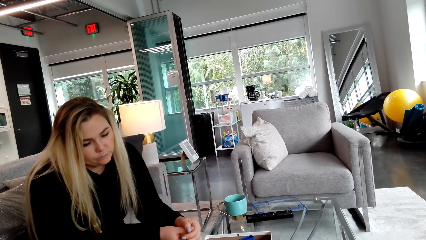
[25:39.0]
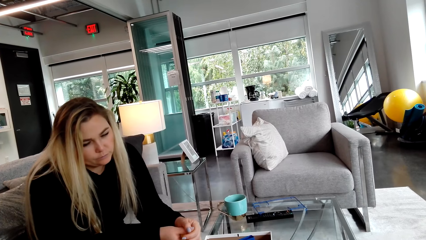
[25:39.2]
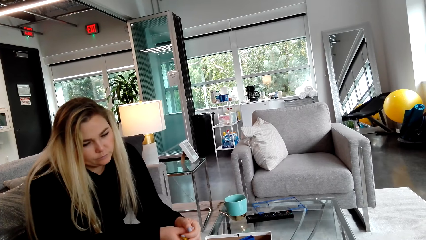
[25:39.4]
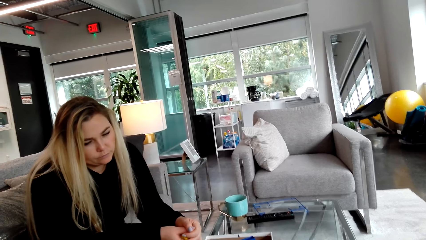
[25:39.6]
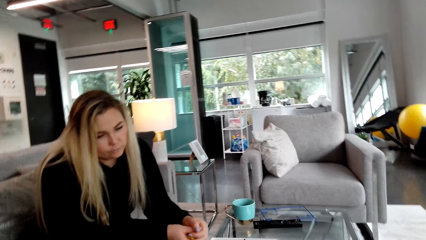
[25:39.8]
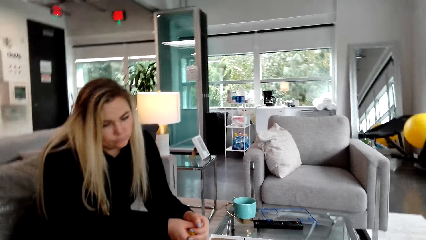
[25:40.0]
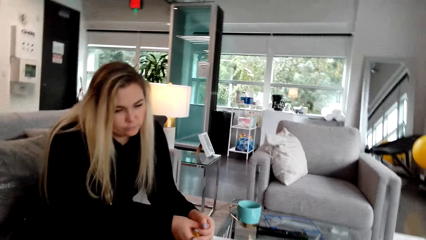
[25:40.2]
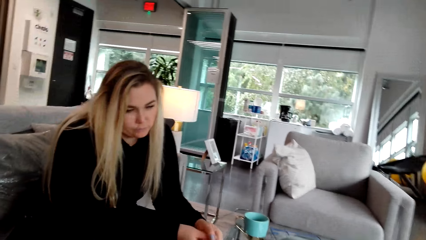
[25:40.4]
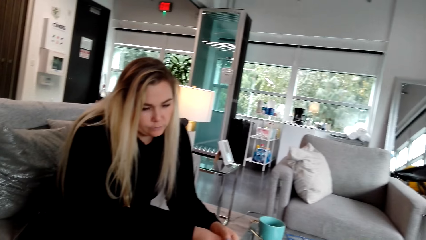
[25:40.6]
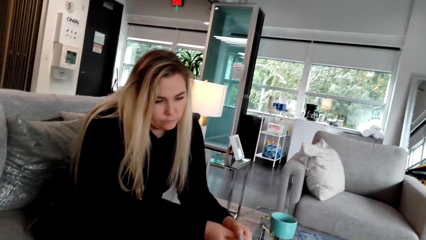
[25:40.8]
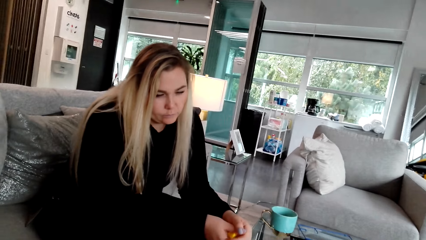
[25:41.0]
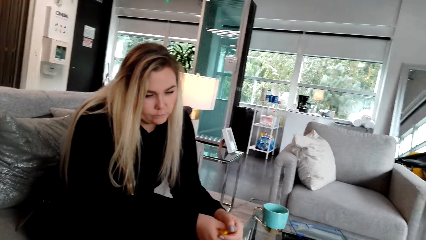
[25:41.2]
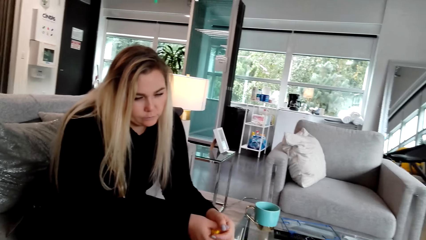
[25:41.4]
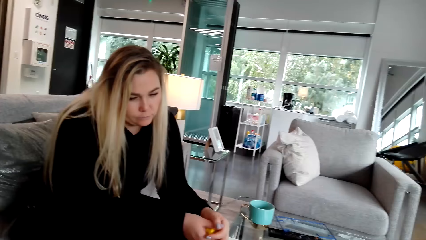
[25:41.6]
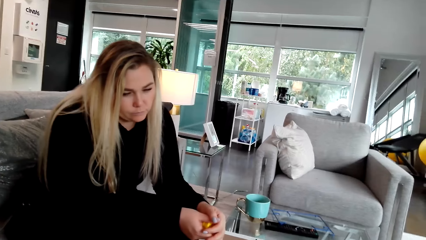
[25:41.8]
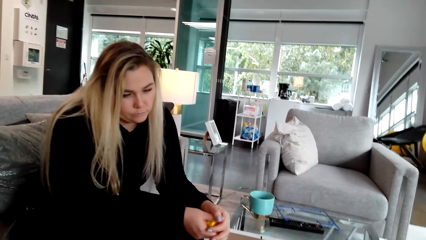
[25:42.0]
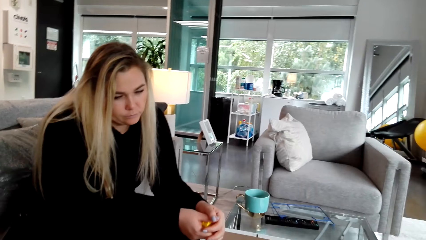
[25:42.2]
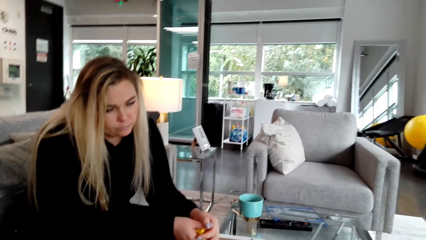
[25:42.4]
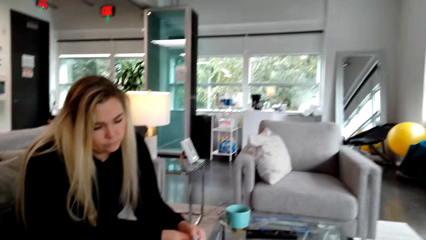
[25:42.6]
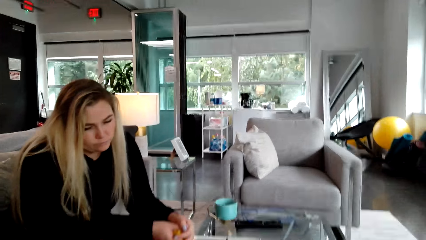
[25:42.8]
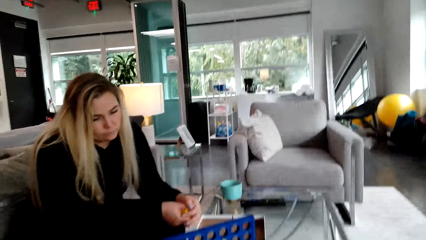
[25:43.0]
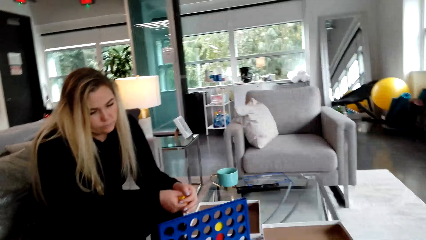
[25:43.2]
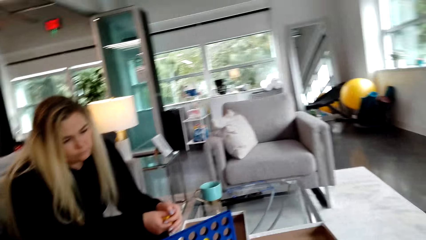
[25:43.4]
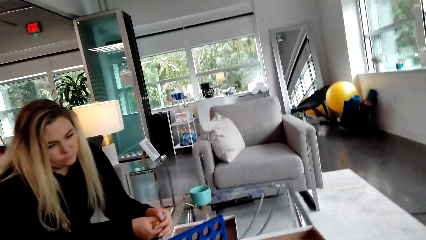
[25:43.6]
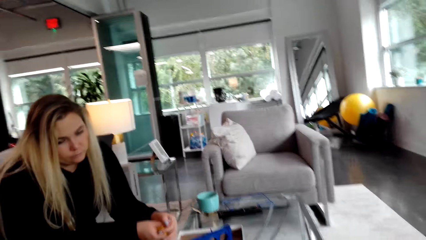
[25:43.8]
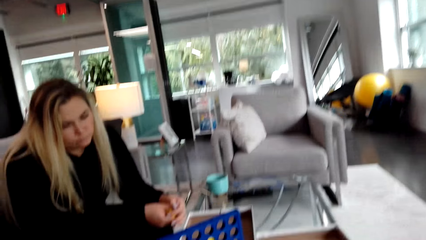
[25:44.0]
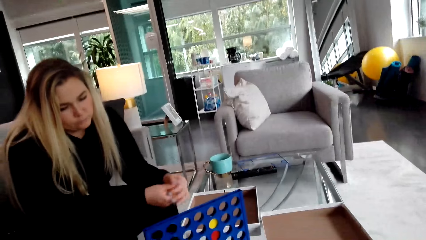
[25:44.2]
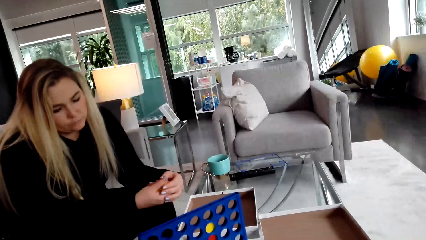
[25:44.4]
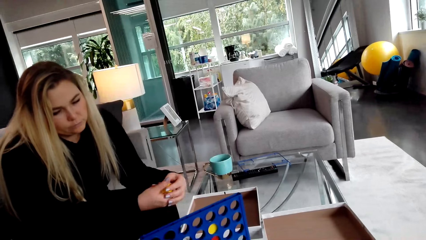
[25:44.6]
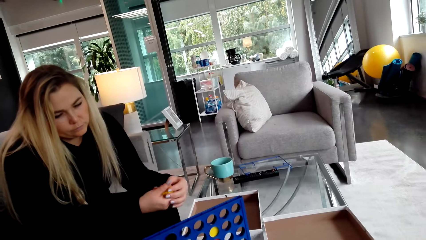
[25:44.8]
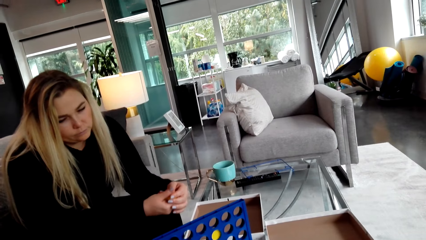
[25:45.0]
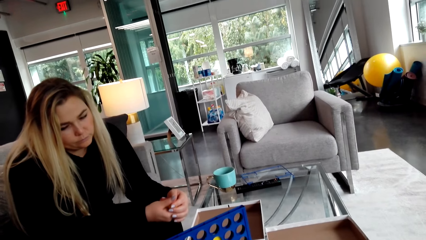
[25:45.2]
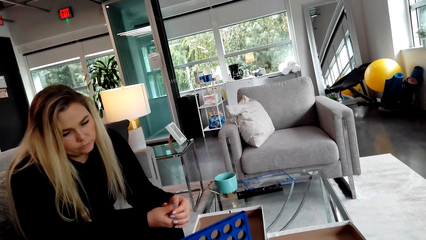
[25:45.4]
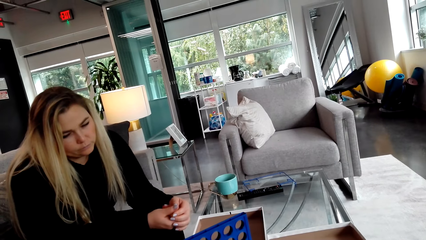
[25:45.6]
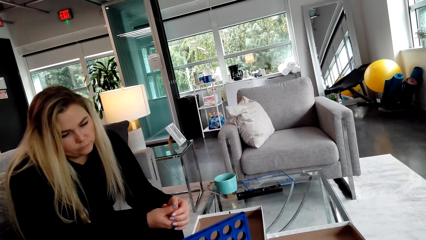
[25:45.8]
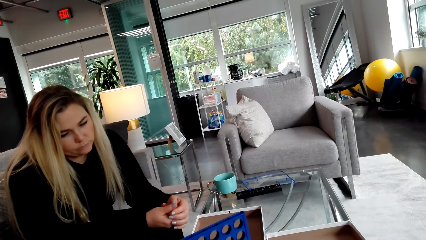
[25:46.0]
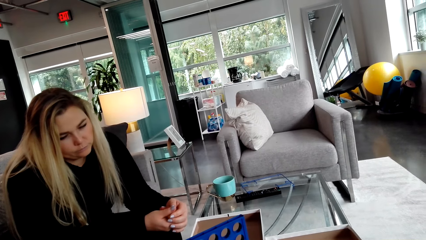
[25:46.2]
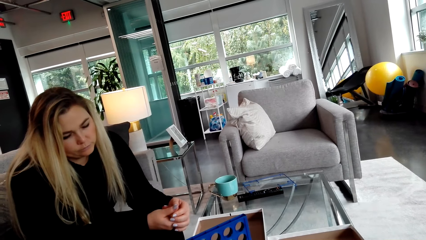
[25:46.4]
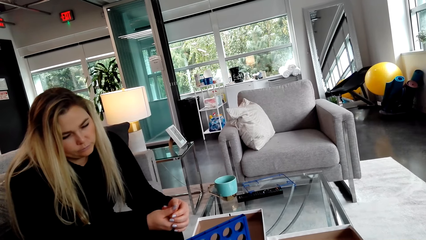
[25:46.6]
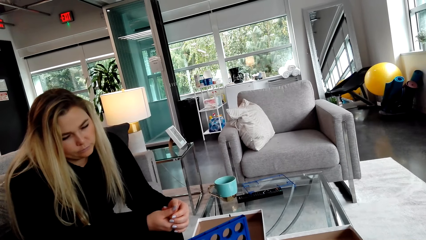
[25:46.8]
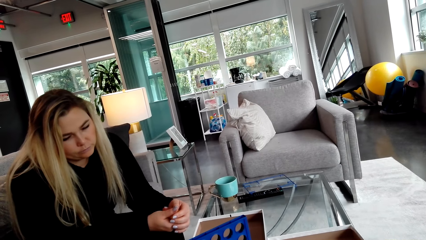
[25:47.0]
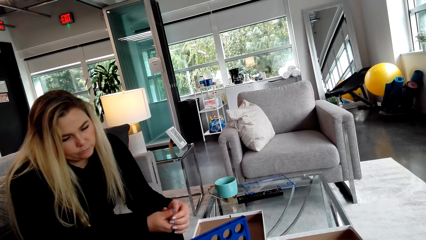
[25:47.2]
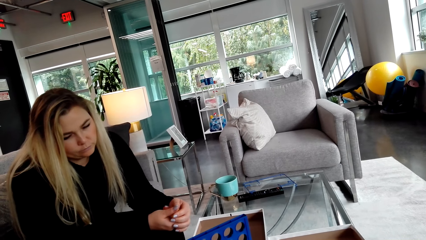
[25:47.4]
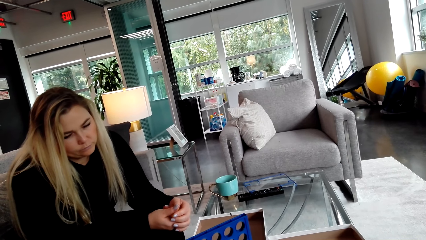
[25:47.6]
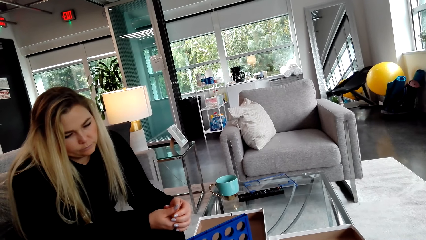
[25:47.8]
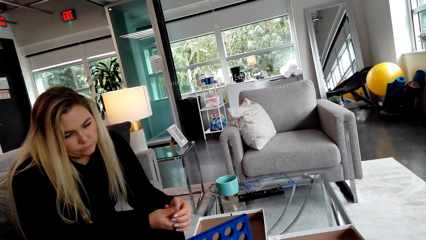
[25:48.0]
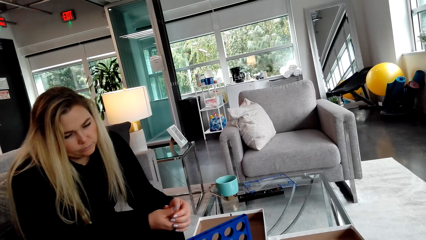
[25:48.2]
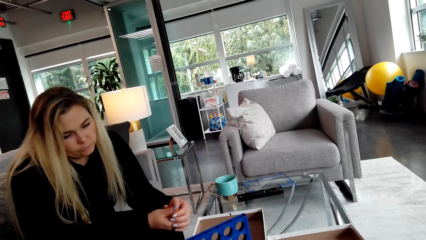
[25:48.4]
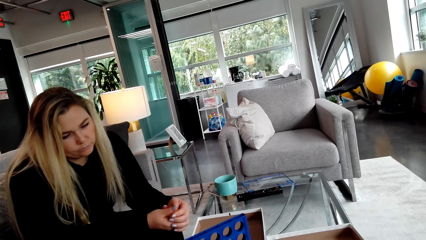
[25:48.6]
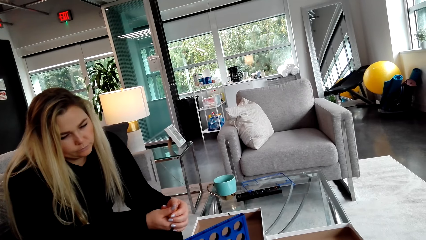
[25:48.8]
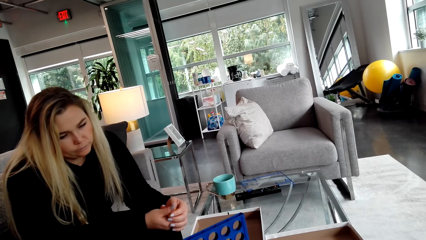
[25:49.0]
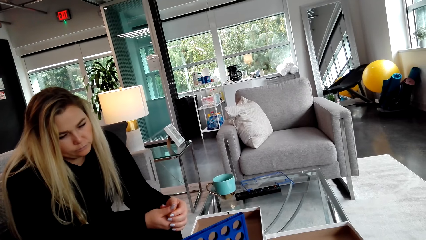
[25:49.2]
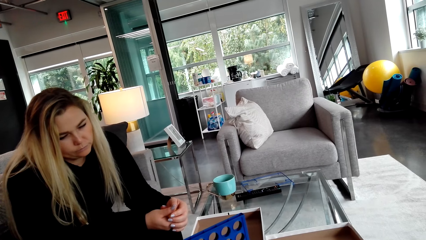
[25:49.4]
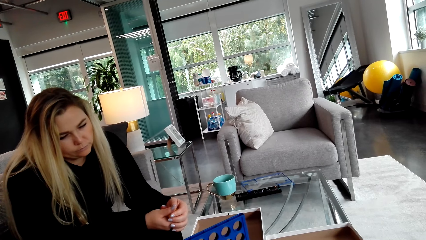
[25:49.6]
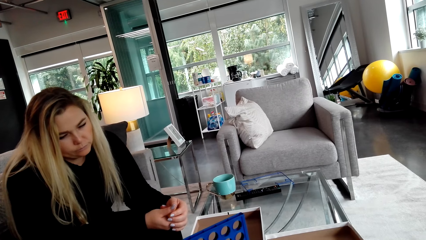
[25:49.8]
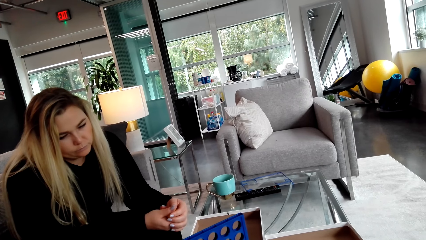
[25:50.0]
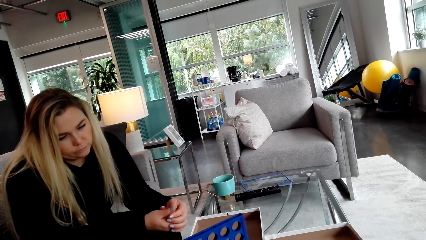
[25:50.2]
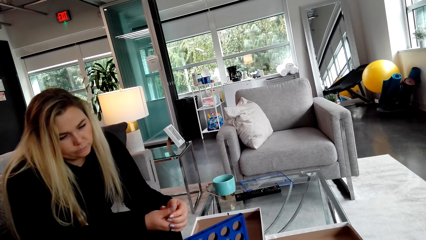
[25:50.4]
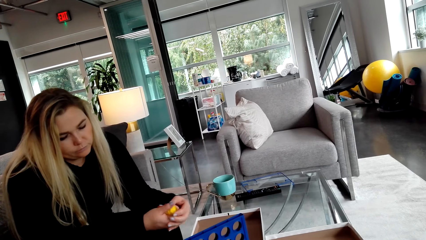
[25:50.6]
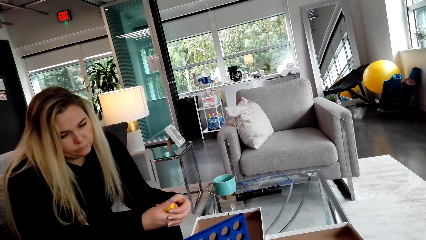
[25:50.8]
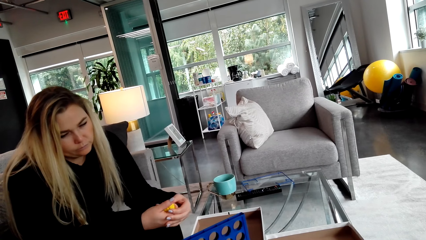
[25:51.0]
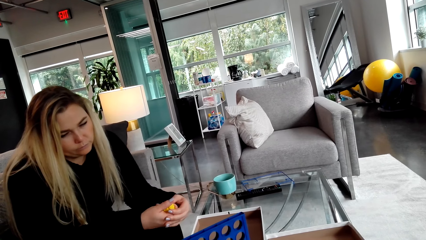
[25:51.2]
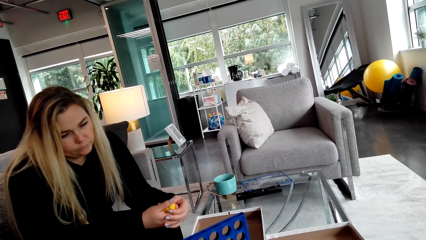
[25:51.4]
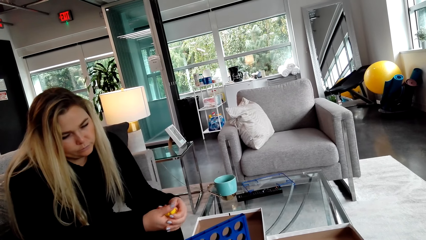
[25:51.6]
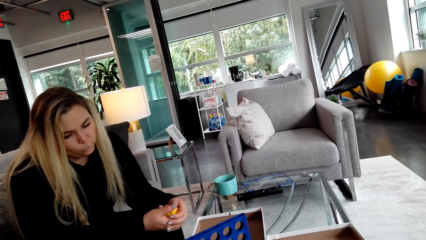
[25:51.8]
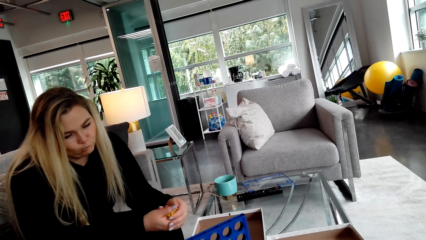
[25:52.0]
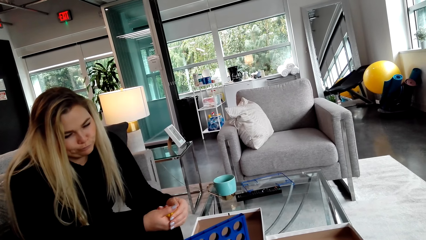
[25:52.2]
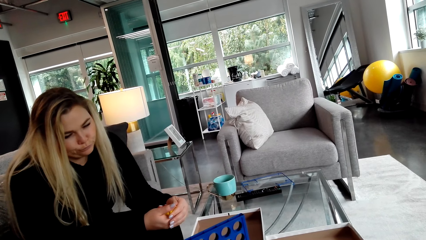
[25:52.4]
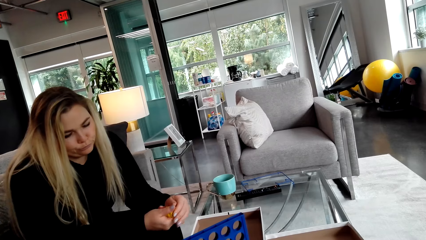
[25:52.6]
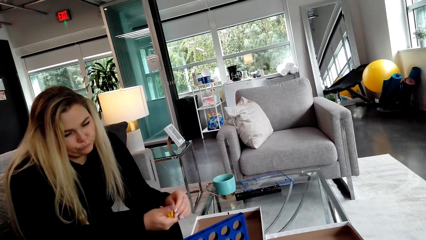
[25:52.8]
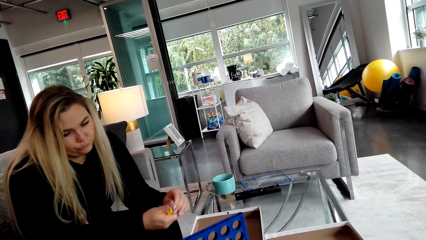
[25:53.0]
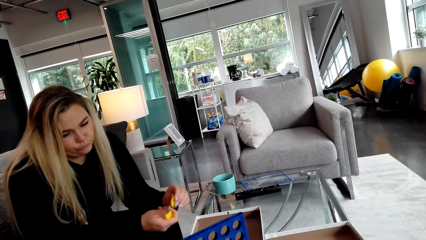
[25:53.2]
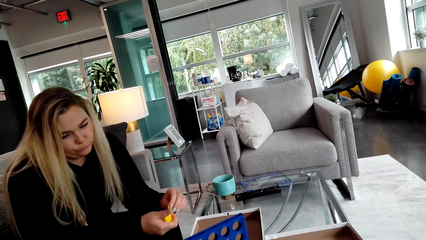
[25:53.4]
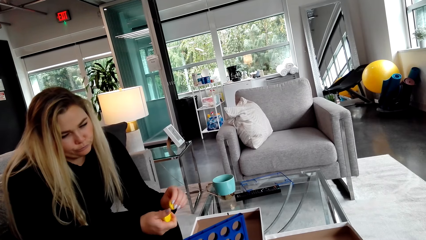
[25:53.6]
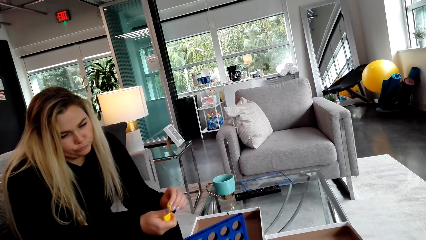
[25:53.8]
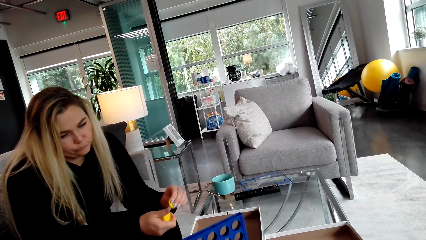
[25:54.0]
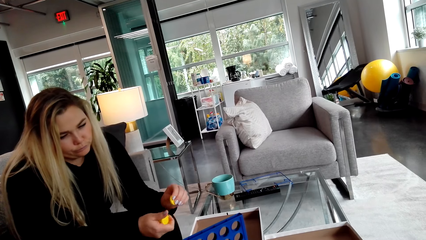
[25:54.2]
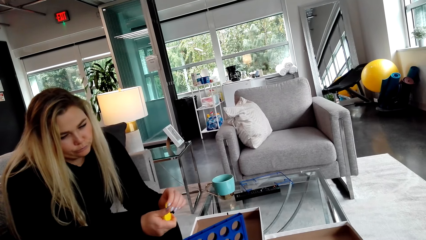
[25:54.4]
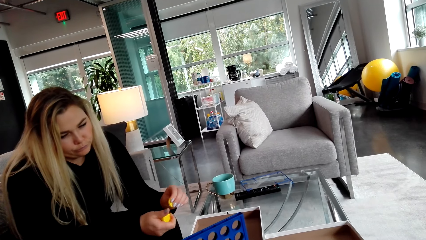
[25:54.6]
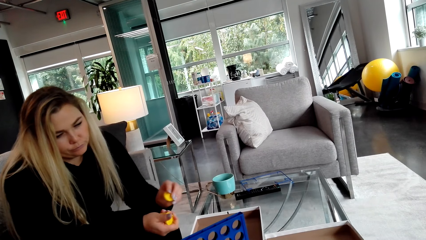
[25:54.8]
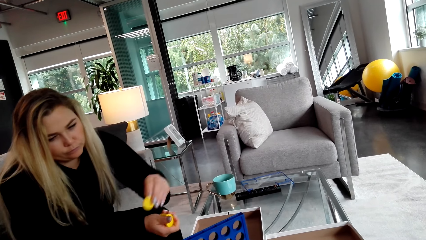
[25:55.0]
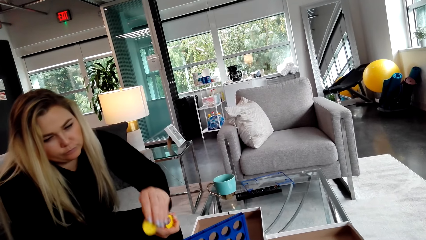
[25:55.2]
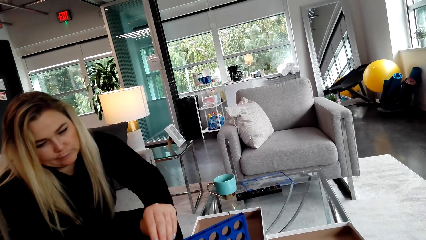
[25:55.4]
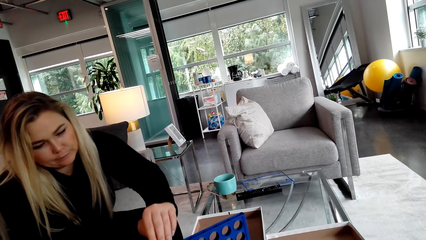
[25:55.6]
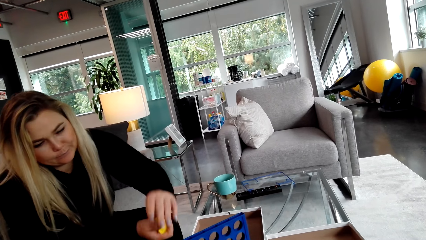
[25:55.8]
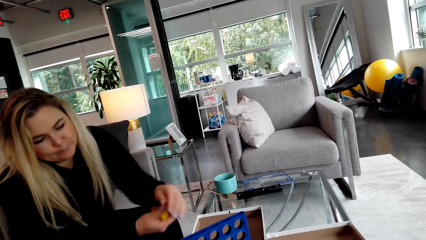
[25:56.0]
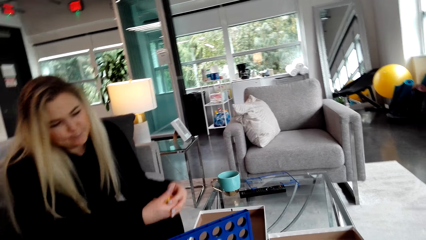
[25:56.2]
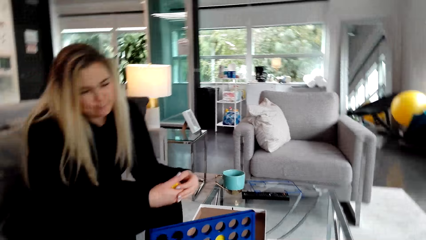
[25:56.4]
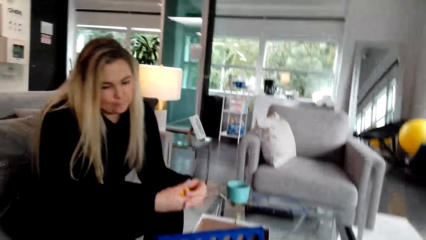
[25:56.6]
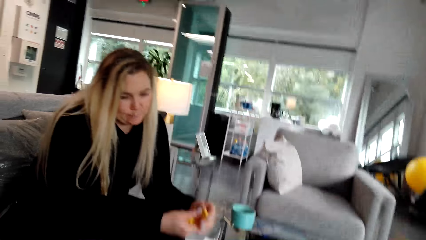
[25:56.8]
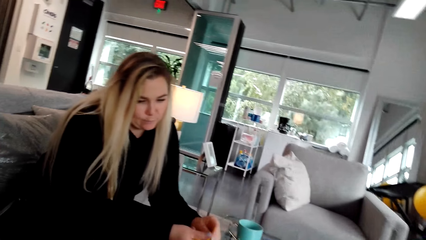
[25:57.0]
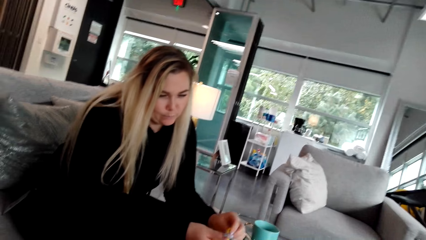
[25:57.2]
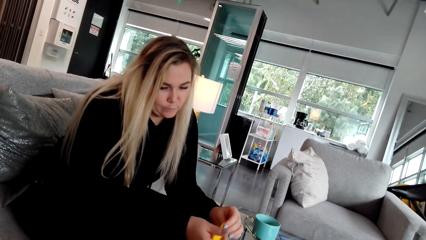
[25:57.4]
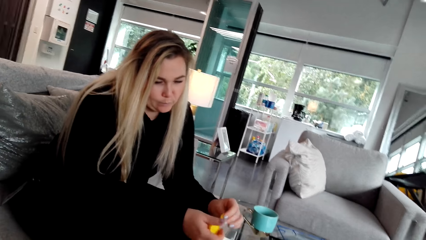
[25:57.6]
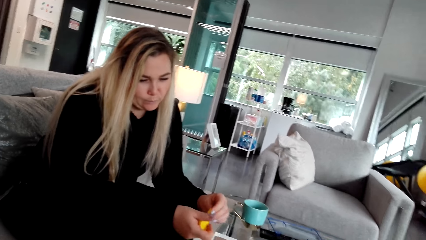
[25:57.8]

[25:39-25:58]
The camera wearer places the lid in the crate. A woman places the lid in the crate. The camera wearer looks around.
